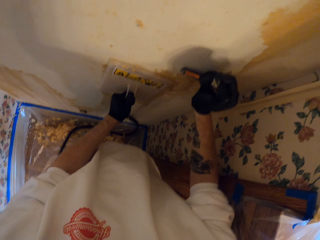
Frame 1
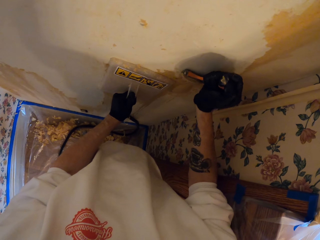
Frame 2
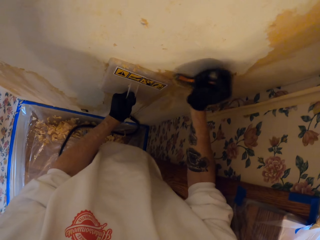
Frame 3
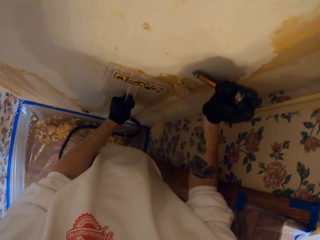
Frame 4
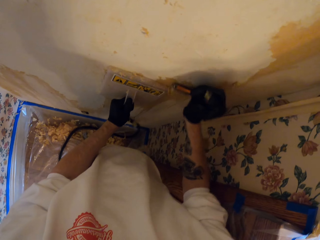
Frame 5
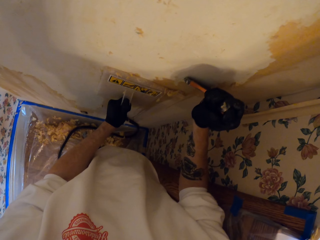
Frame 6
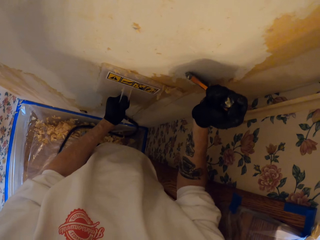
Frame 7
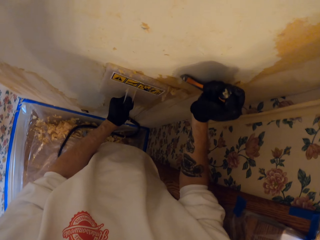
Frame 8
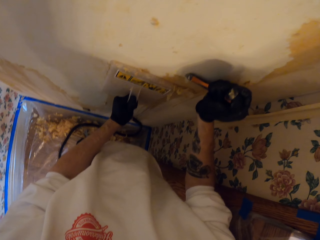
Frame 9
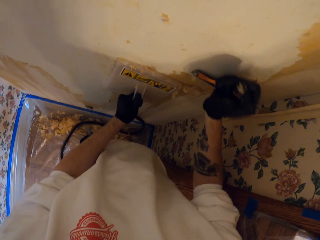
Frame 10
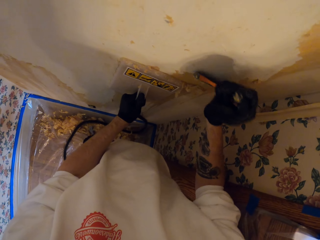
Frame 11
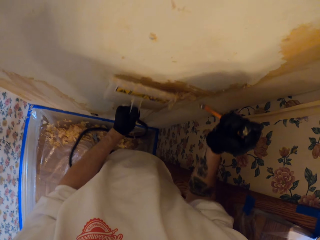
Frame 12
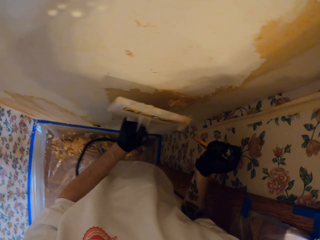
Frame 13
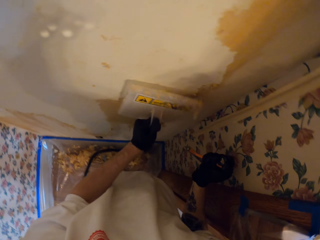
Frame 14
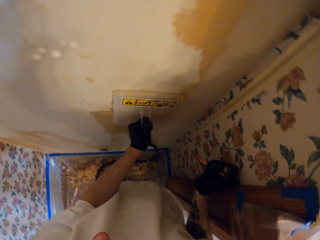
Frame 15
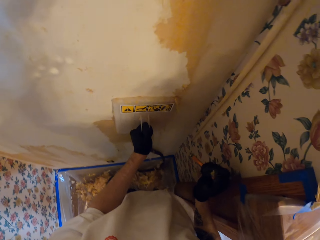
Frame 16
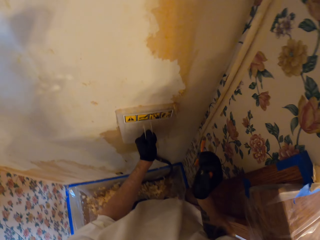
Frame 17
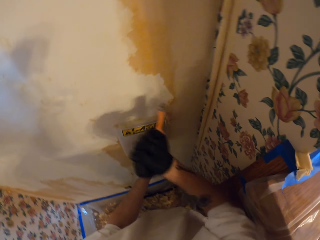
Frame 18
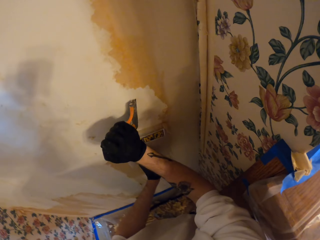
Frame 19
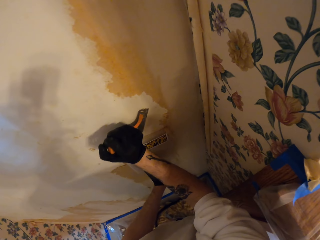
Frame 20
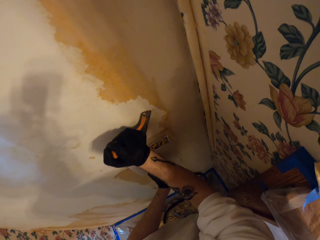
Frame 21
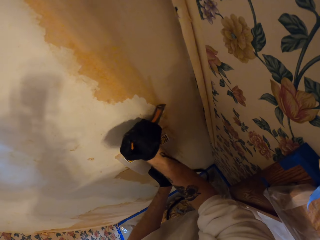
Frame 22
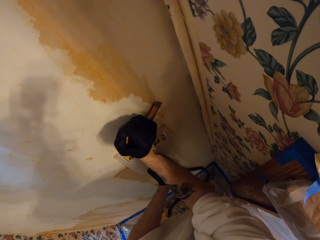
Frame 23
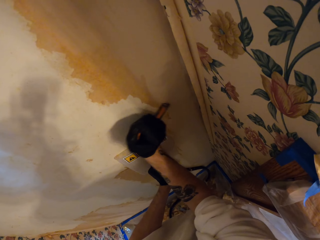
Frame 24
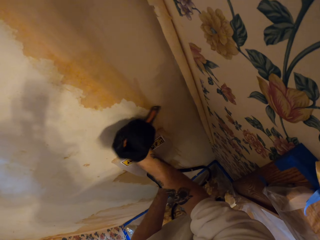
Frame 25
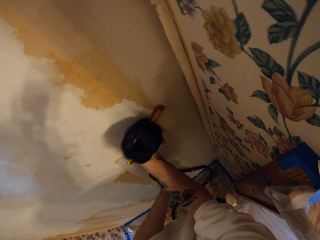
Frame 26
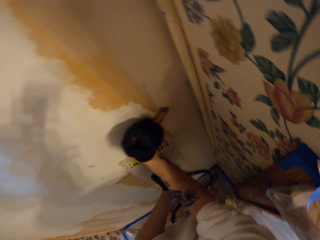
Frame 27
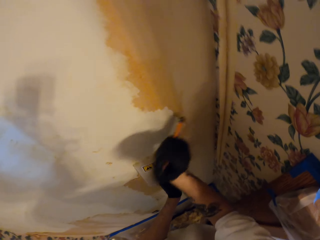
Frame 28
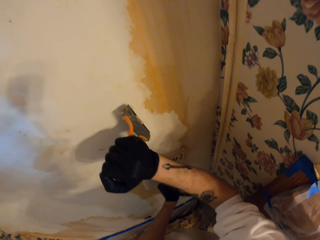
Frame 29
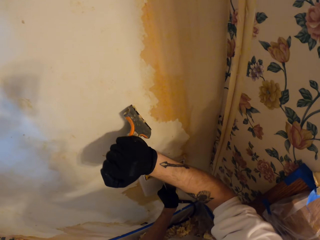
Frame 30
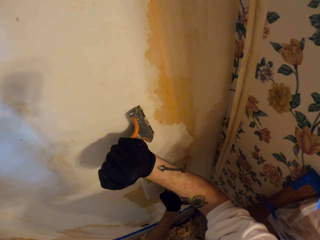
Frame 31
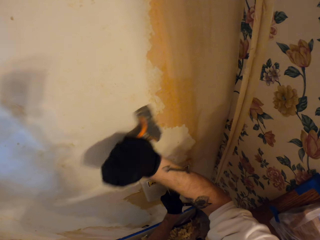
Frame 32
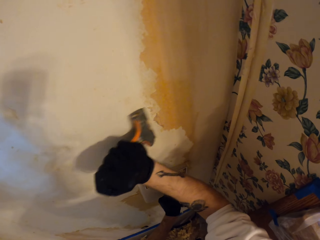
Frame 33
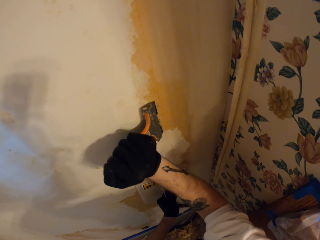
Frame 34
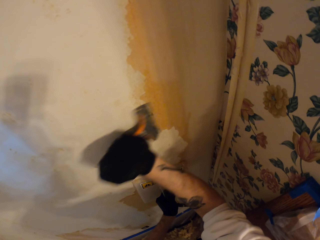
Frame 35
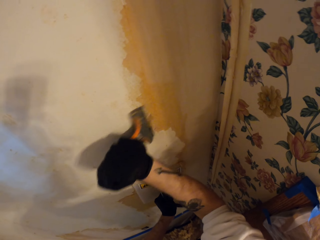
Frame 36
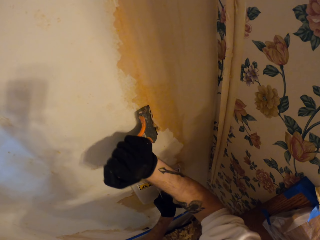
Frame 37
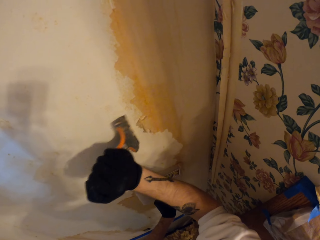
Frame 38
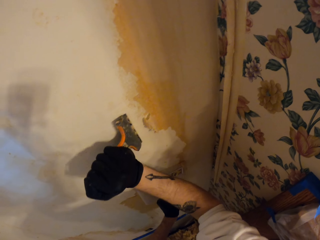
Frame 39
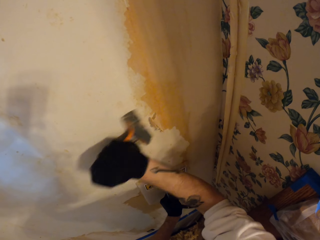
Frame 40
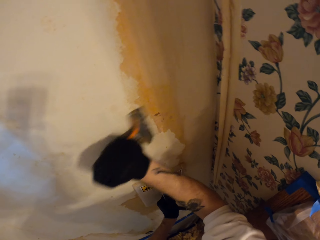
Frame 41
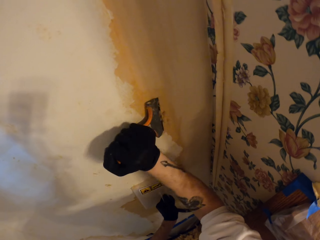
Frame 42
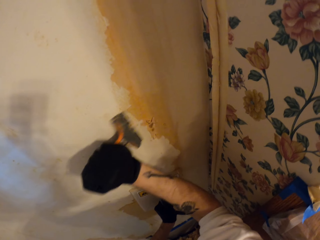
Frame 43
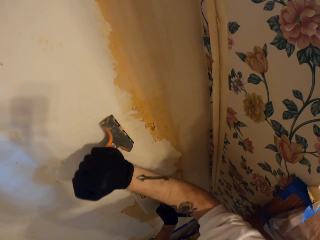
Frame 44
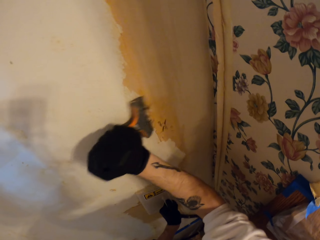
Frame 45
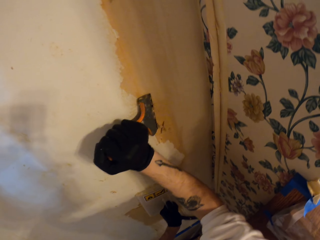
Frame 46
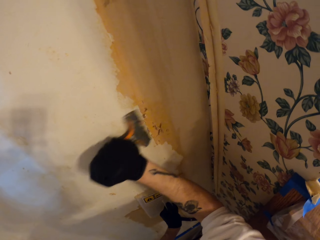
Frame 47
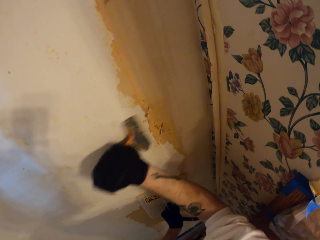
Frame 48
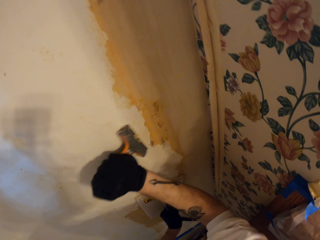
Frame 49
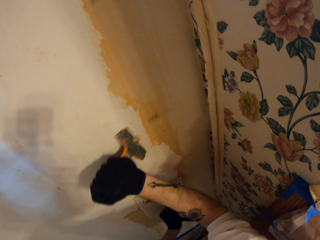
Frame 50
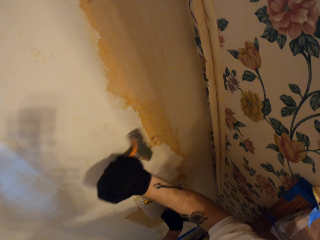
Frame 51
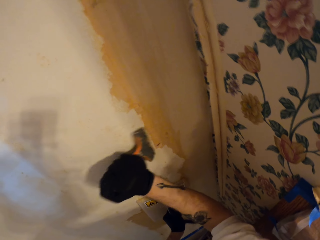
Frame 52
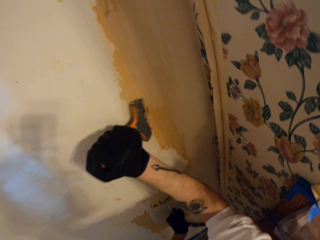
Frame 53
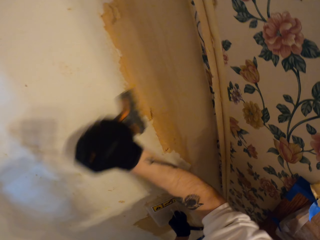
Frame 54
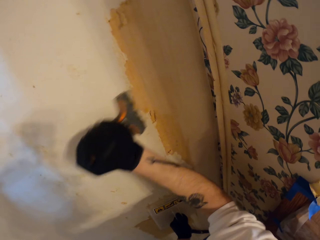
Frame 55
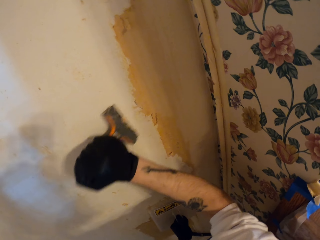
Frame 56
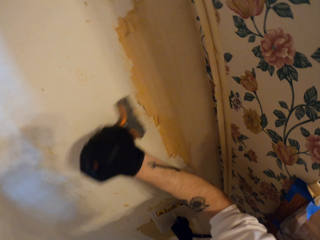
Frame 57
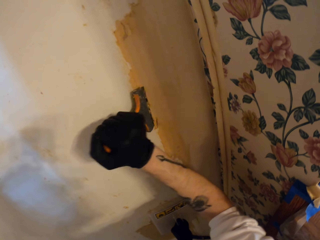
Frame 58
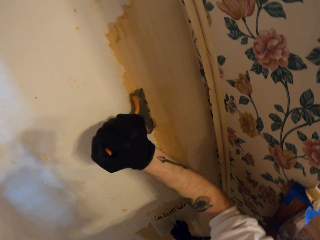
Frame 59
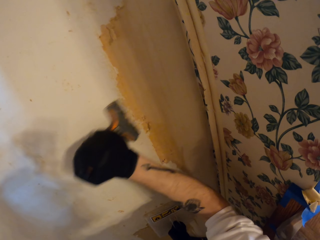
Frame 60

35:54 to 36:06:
The camera wearer moves the wallpaper steamer on the wall. They remove paint from the wall with the scraping tool.

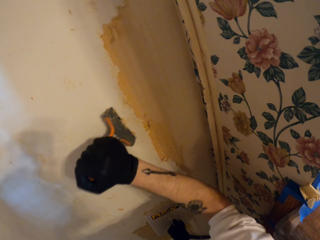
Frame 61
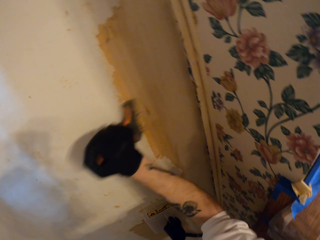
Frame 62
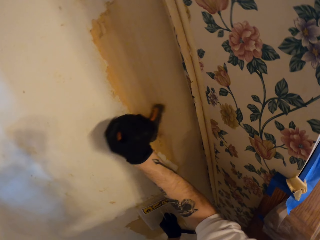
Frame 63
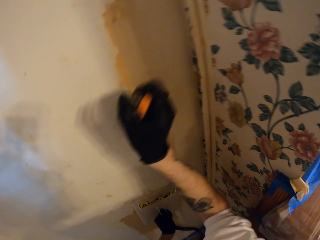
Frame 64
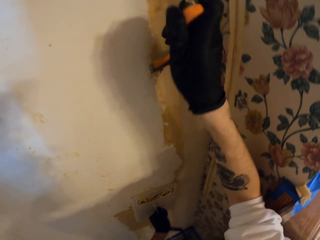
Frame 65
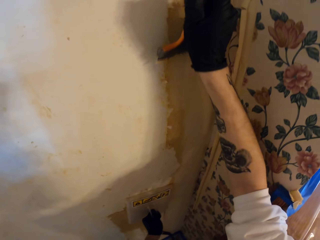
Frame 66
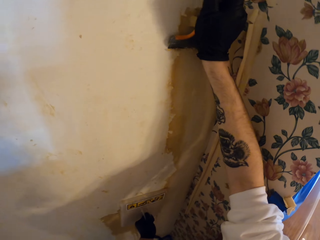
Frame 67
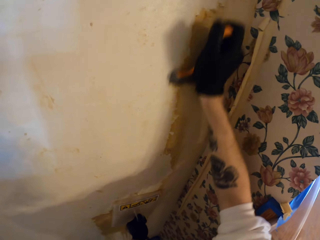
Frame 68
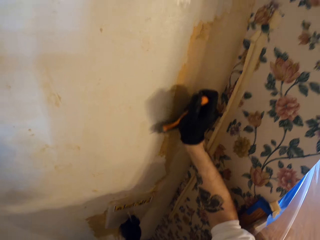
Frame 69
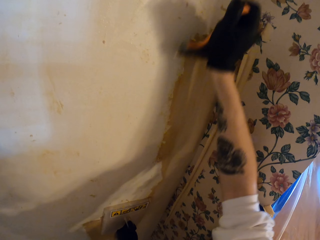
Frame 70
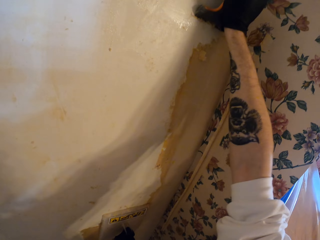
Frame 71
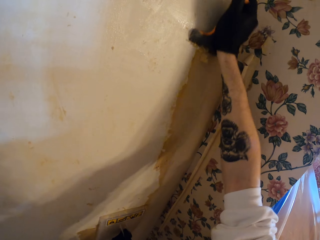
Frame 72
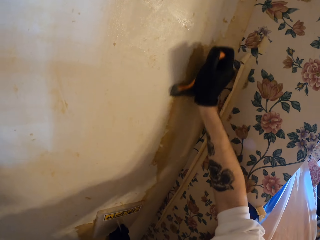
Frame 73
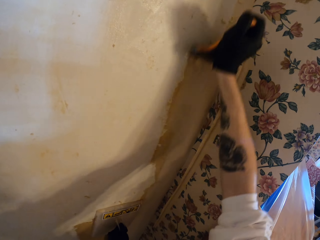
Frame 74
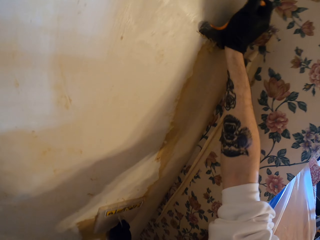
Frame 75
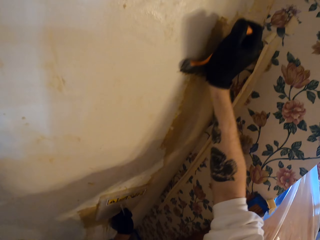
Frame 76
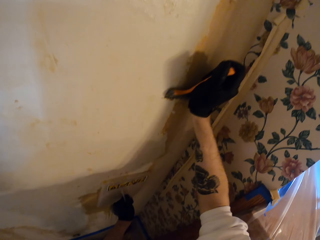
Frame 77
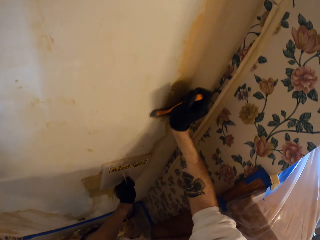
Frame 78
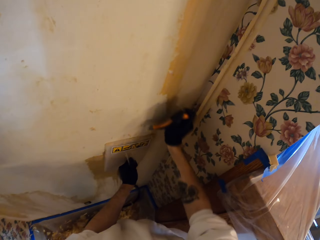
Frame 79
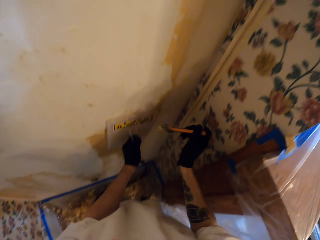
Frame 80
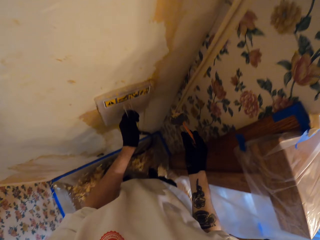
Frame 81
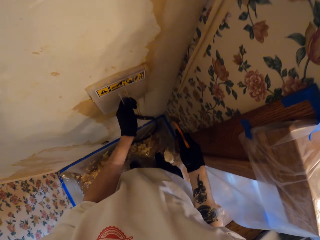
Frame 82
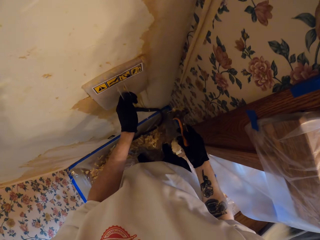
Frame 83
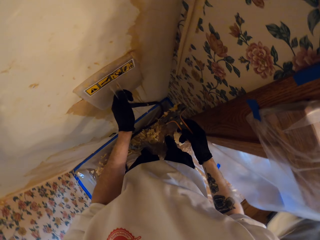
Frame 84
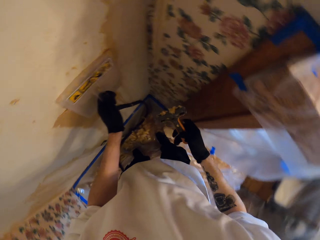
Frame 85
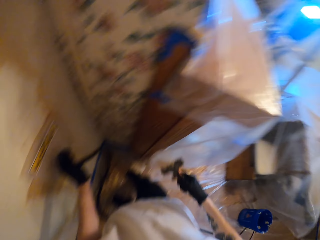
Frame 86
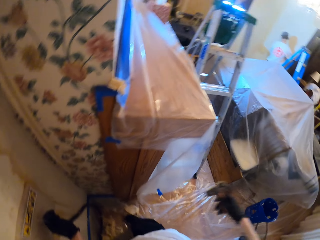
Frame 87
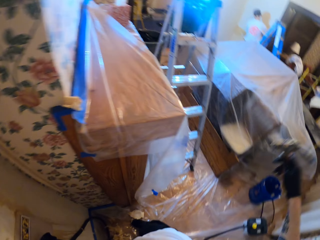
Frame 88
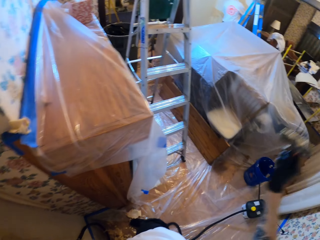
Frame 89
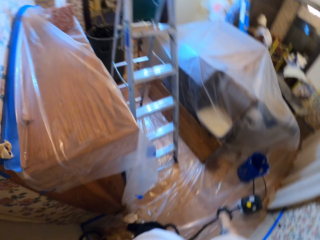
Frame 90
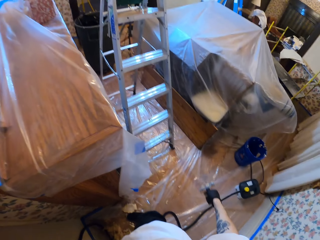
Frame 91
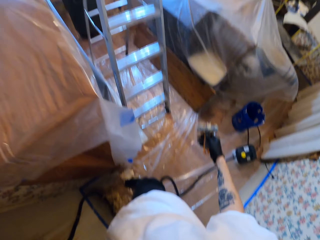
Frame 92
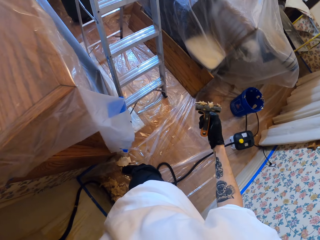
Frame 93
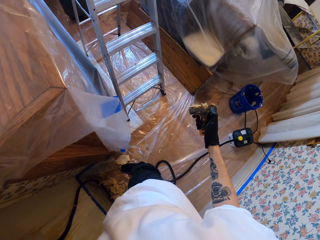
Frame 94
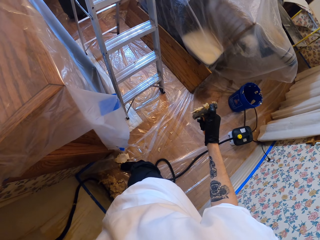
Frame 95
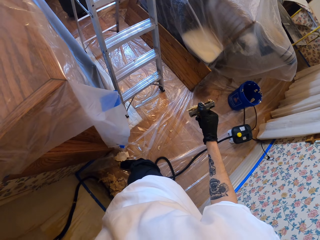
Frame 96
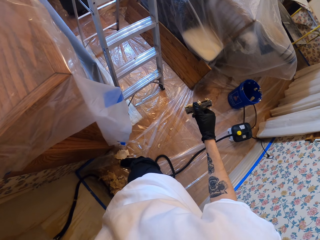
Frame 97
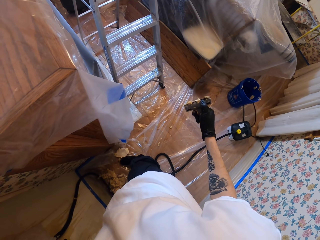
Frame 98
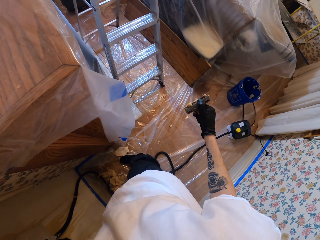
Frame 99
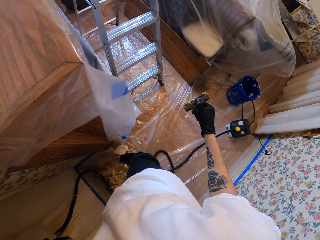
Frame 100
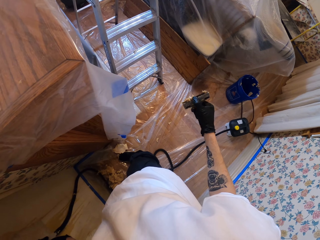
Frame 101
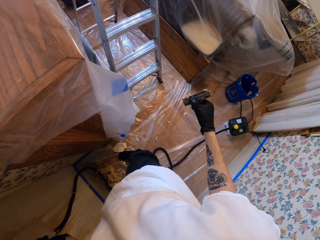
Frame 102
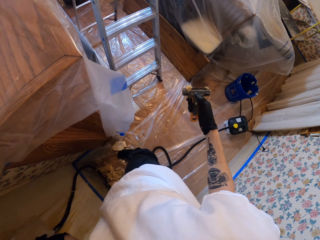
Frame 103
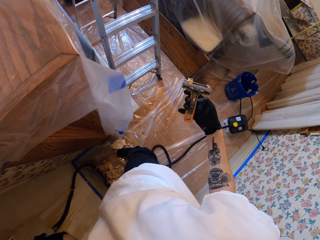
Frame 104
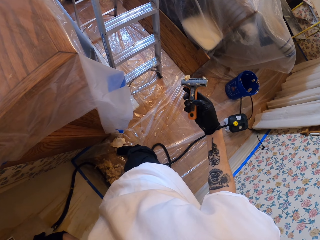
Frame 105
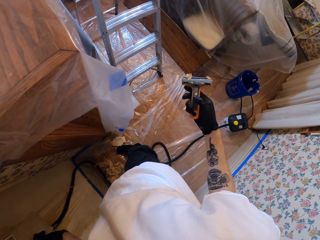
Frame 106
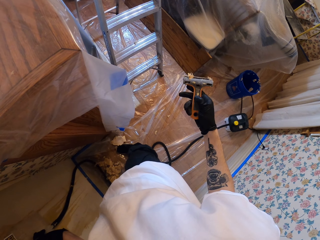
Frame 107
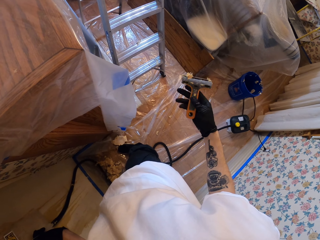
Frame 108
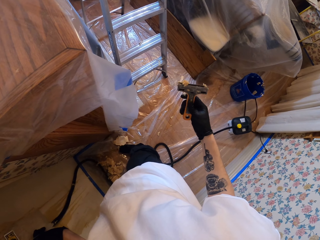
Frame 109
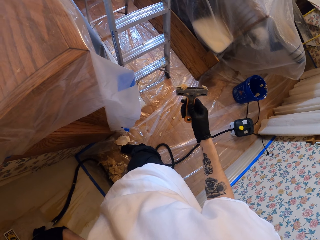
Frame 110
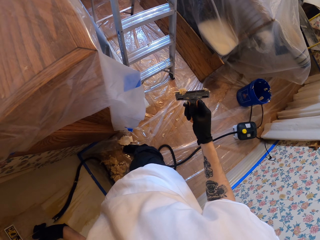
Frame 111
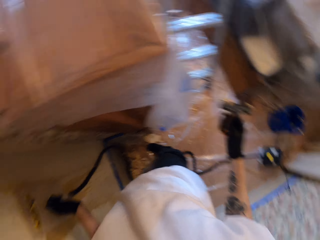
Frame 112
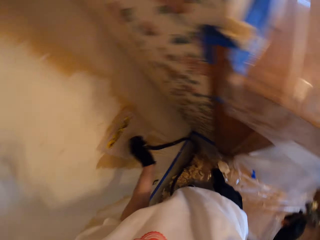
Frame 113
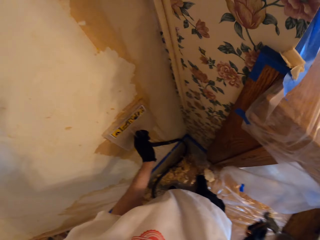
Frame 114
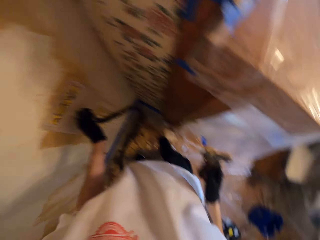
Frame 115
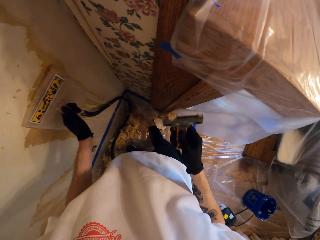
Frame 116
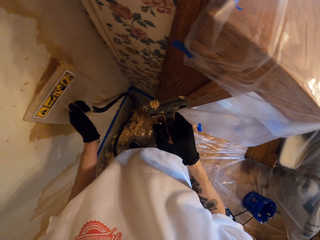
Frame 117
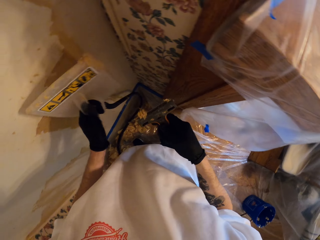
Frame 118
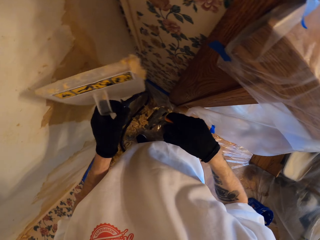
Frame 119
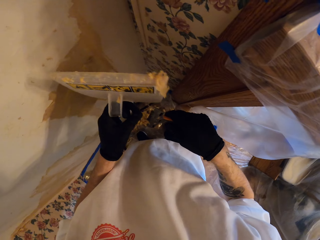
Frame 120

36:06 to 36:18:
The camera wearer stops rubbing the wall. He turns around. He shakes the scraper or scraping tool. He cleans the scraper with his hand. He adjusts the scraping tool. He looks at the wall.
